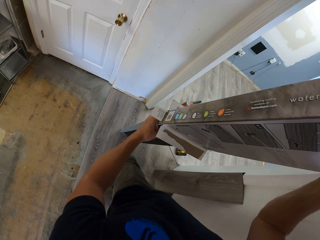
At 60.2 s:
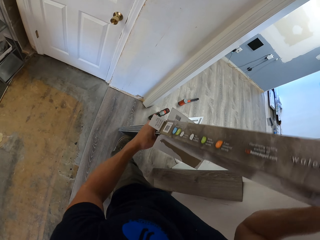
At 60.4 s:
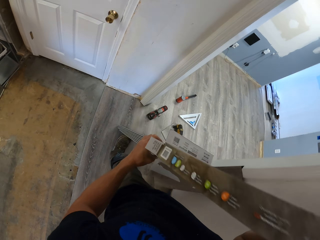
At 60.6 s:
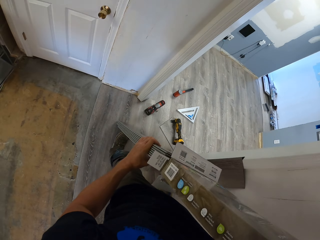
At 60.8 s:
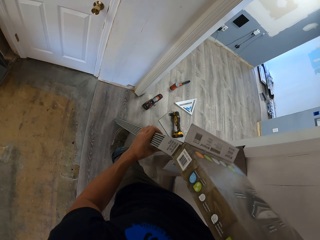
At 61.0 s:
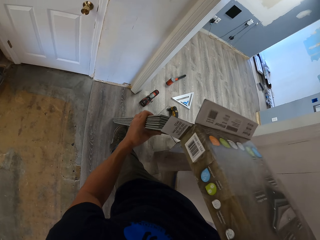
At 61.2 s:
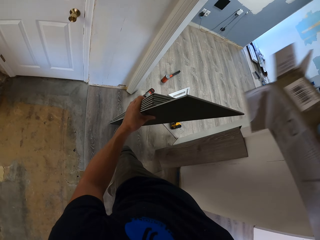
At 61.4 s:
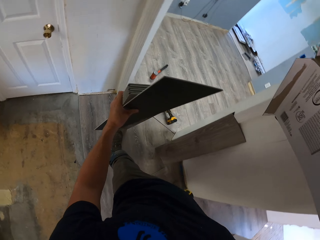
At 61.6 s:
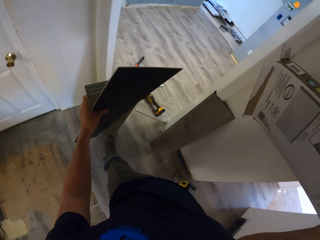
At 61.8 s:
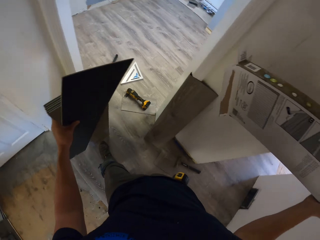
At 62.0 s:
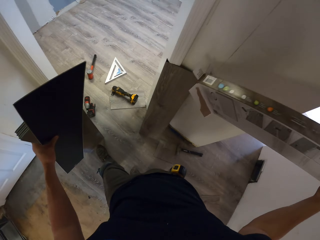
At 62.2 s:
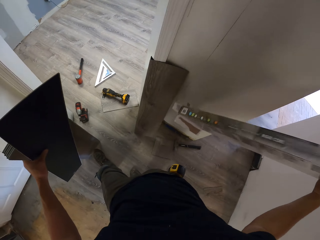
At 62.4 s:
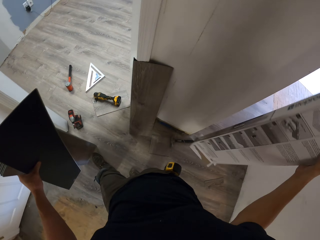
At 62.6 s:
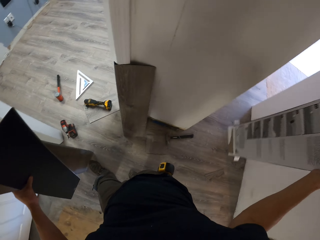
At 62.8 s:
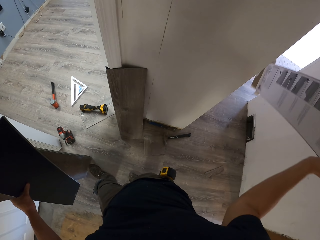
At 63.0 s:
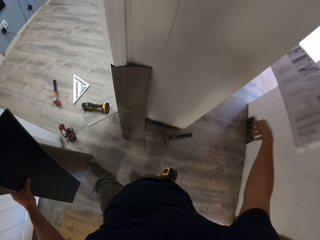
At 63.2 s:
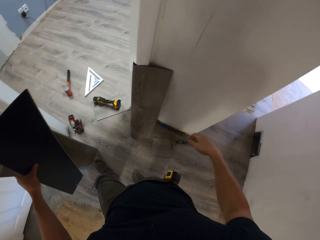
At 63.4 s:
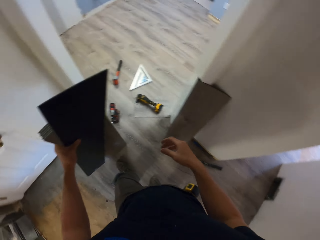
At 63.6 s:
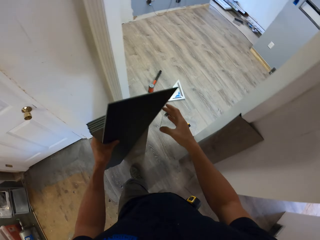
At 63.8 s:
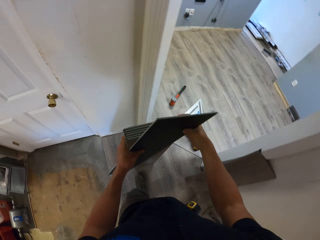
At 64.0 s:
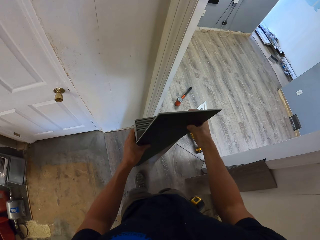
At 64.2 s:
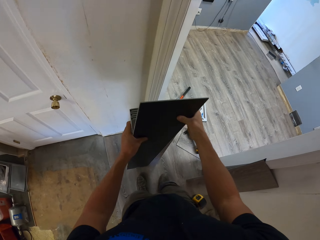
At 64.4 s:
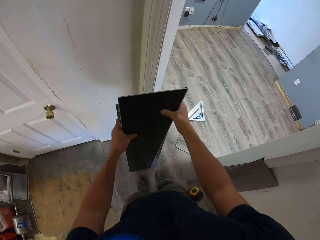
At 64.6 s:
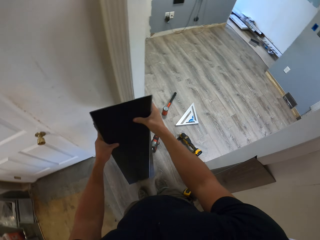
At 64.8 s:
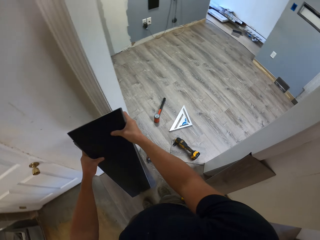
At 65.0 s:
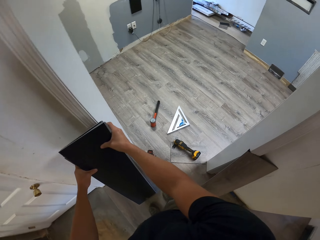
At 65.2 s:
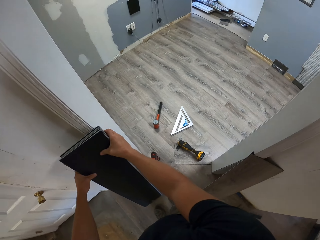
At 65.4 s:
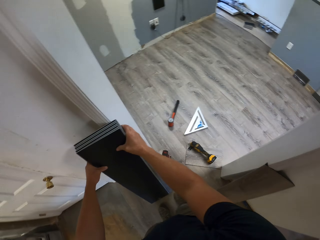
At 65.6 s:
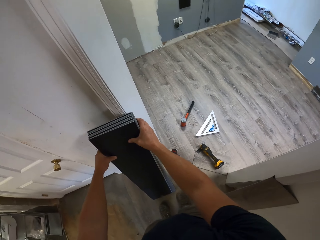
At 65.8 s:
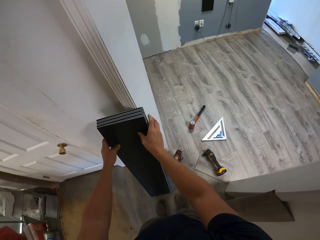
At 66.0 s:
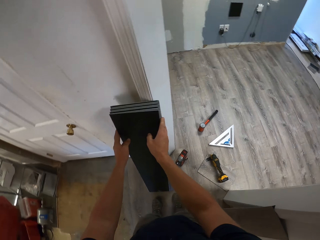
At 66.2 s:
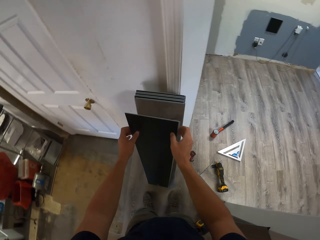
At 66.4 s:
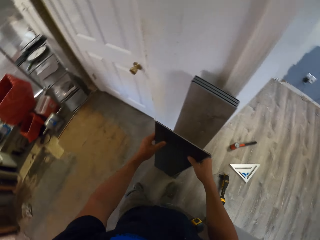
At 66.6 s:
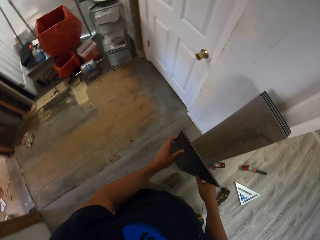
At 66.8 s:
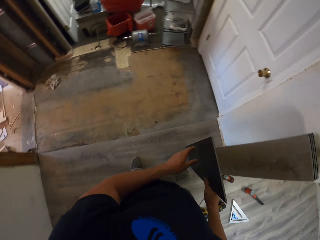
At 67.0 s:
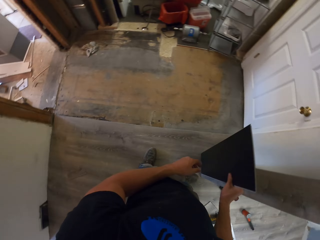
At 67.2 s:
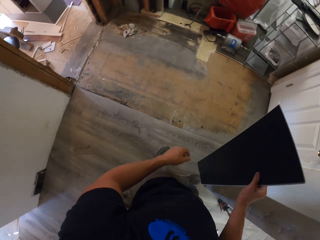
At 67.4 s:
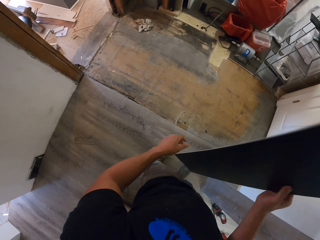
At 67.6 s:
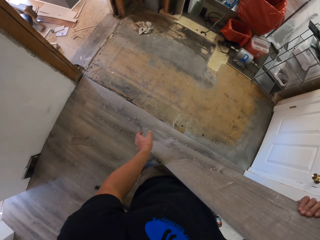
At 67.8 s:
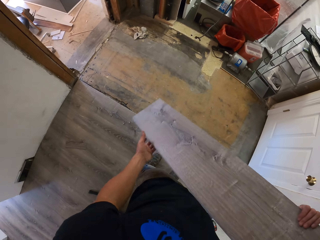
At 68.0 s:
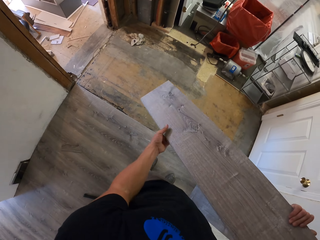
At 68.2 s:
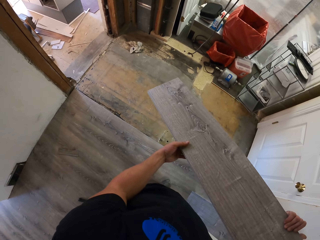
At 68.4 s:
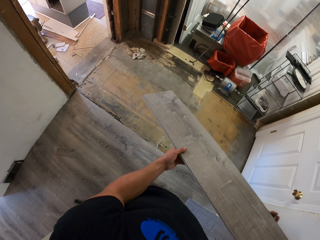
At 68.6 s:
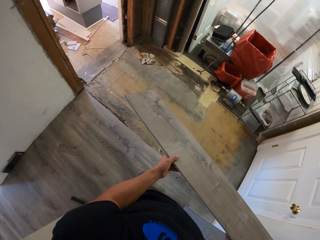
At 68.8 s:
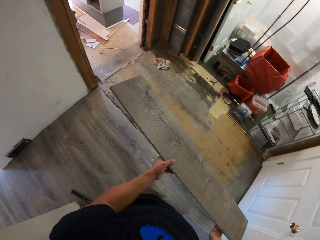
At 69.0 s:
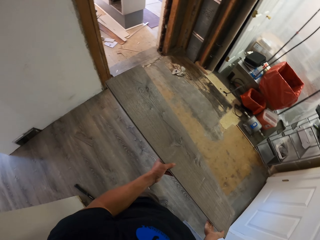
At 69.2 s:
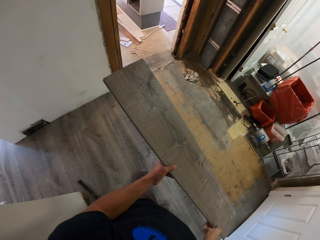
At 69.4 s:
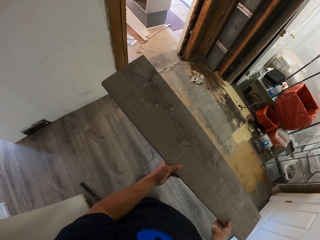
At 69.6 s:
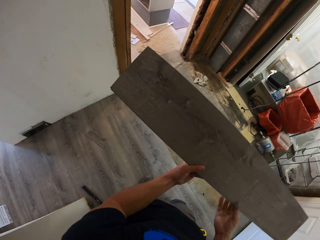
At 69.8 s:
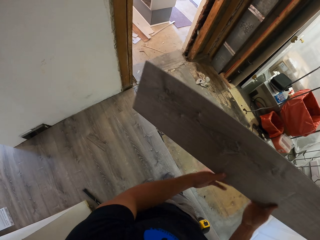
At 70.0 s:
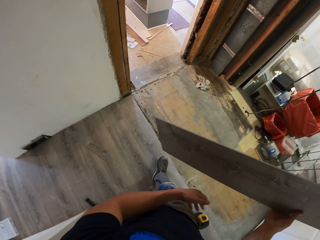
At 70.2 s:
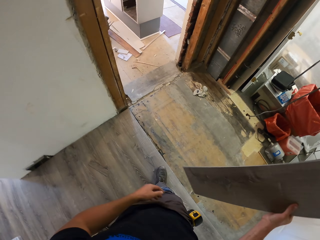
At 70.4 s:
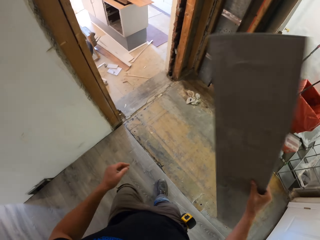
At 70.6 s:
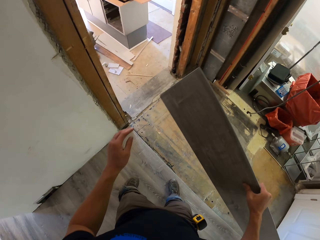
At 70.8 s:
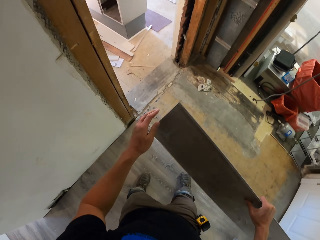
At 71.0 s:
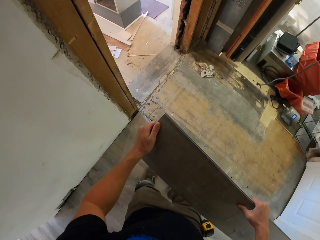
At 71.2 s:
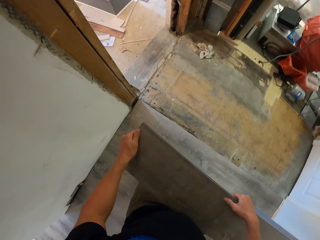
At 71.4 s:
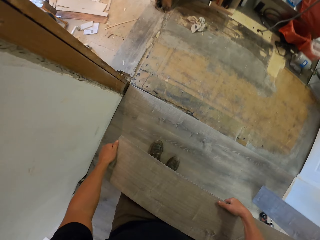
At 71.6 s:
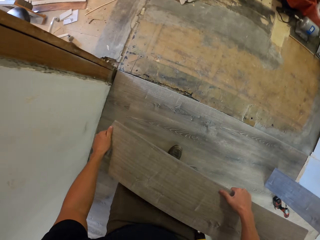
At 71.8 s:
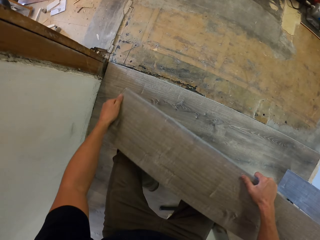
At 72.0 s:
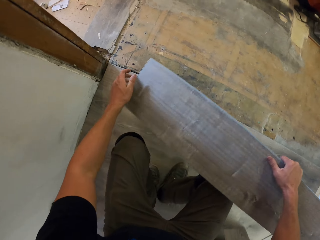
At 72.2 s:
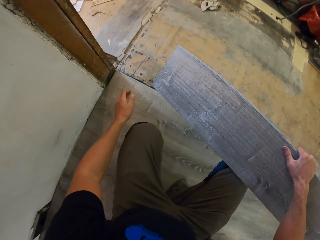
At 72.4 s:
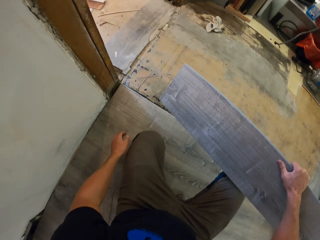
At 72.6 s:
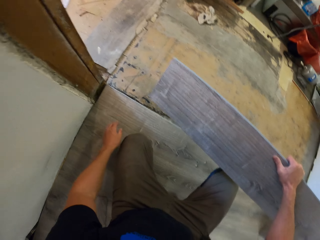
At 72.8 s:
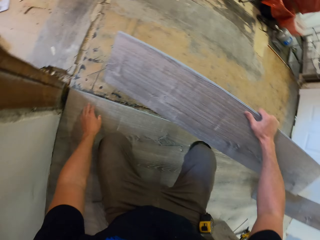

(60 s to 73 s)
The camera wearer throws the box on the floor. They hold the Beauflor vinyl flooring. They lay a sticker on the wall. They take the Beauflor vinyl flooring. They pick up the sticker. They look at the sticker.

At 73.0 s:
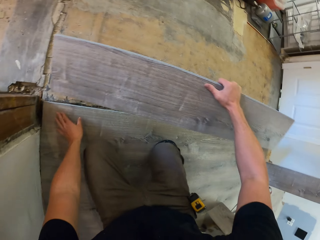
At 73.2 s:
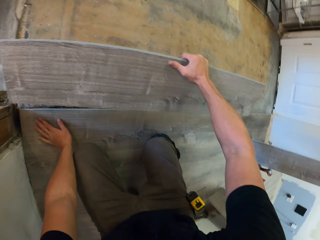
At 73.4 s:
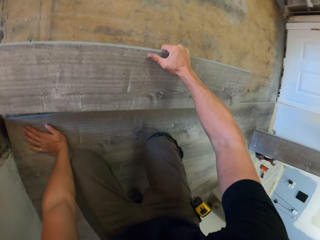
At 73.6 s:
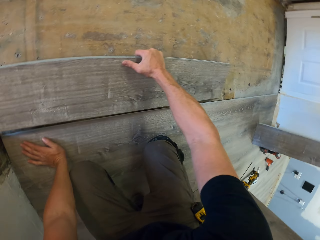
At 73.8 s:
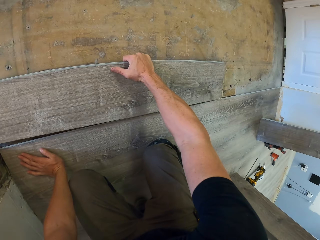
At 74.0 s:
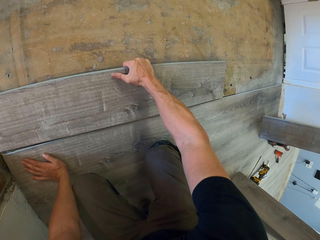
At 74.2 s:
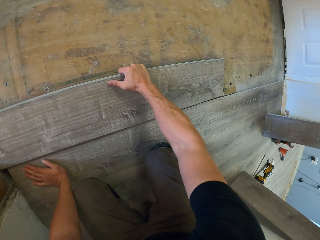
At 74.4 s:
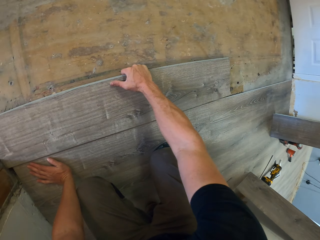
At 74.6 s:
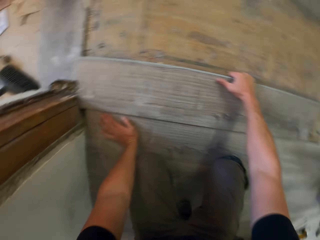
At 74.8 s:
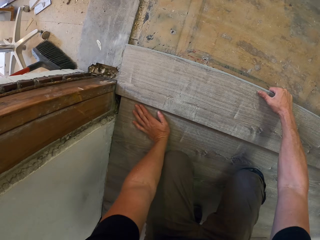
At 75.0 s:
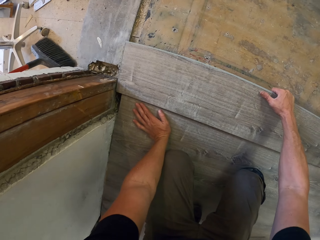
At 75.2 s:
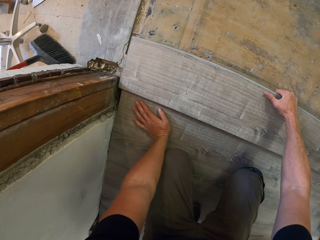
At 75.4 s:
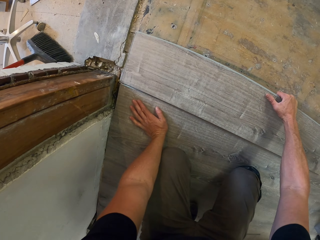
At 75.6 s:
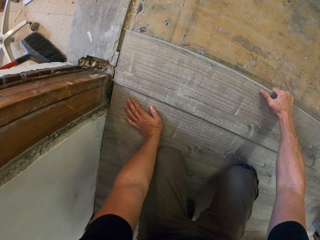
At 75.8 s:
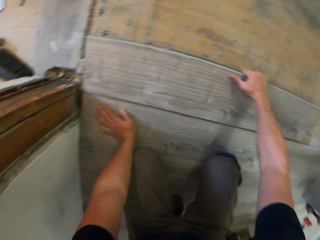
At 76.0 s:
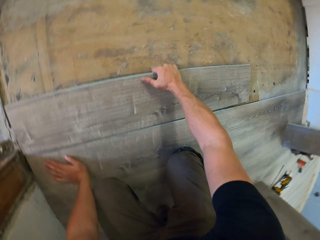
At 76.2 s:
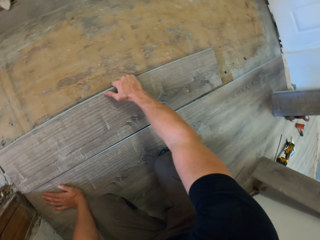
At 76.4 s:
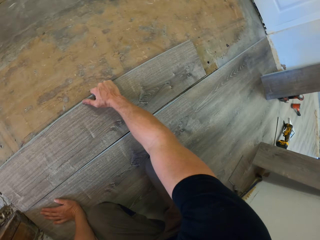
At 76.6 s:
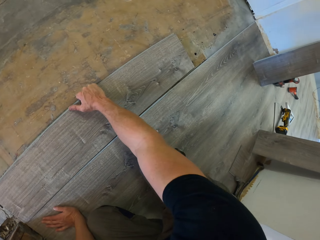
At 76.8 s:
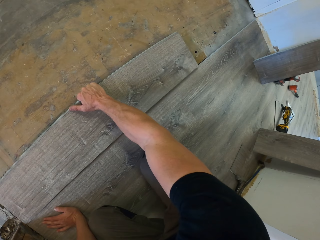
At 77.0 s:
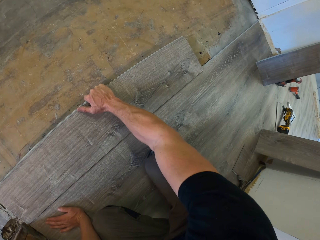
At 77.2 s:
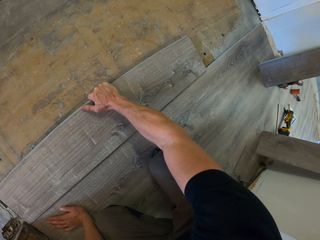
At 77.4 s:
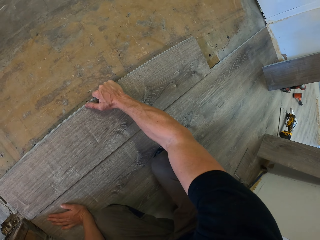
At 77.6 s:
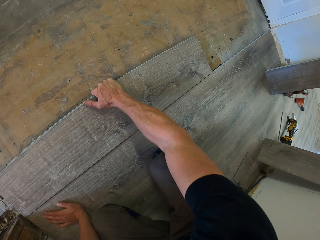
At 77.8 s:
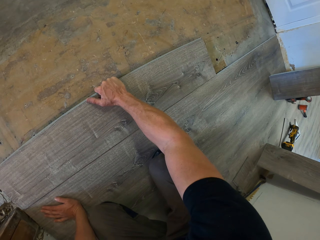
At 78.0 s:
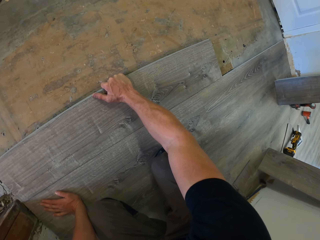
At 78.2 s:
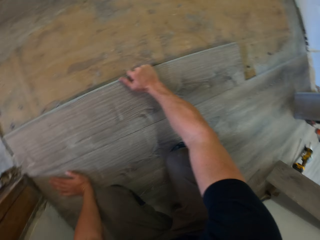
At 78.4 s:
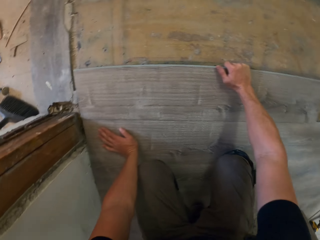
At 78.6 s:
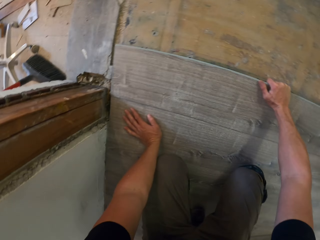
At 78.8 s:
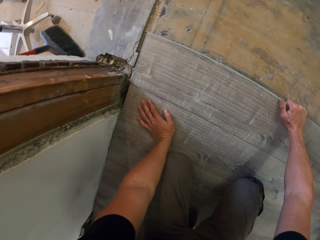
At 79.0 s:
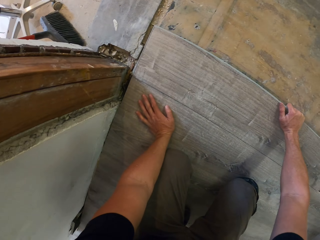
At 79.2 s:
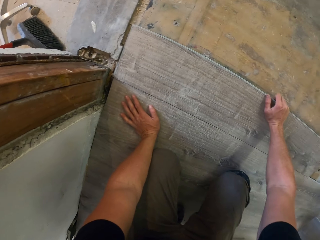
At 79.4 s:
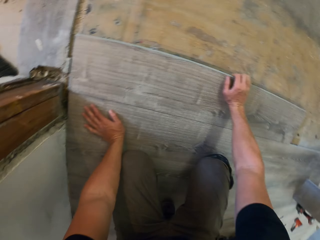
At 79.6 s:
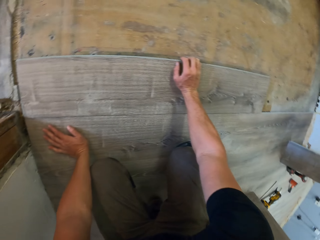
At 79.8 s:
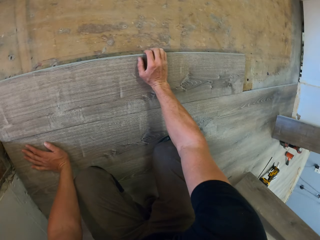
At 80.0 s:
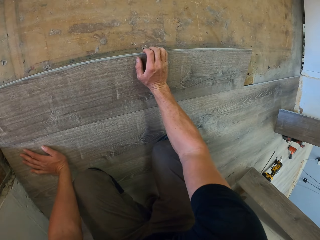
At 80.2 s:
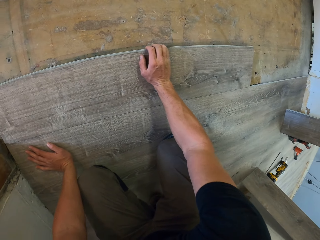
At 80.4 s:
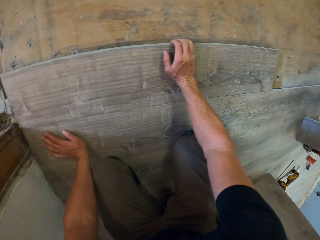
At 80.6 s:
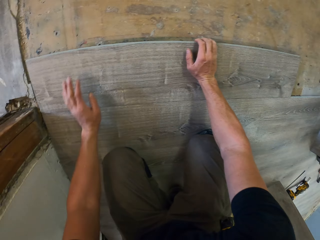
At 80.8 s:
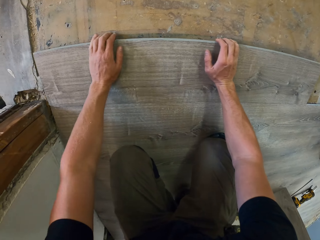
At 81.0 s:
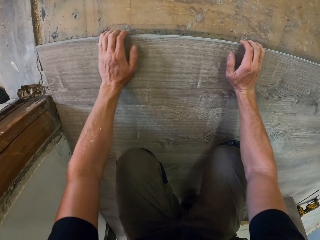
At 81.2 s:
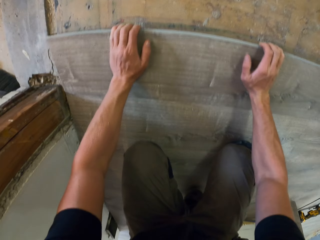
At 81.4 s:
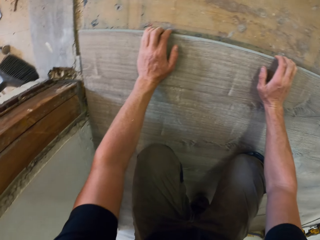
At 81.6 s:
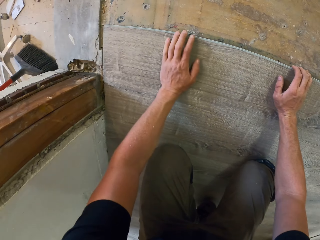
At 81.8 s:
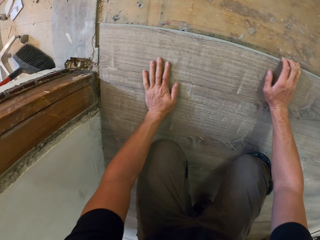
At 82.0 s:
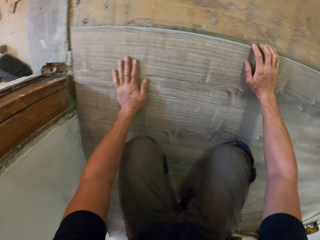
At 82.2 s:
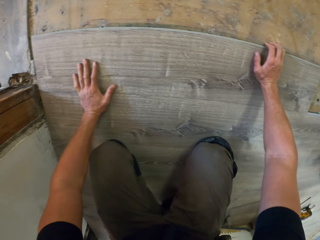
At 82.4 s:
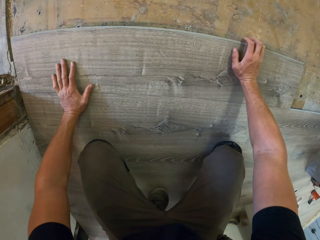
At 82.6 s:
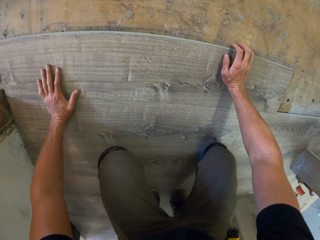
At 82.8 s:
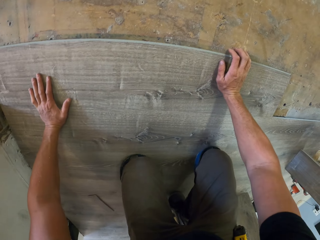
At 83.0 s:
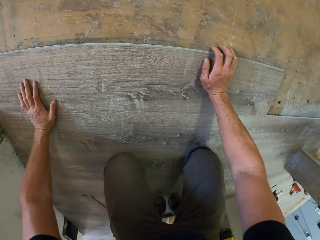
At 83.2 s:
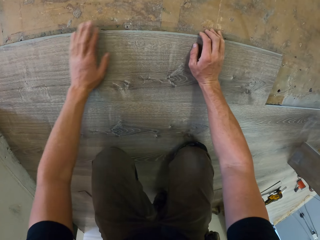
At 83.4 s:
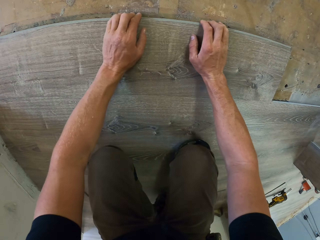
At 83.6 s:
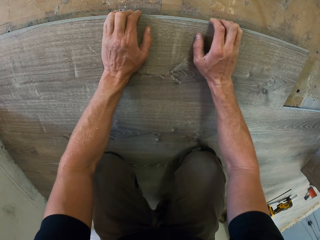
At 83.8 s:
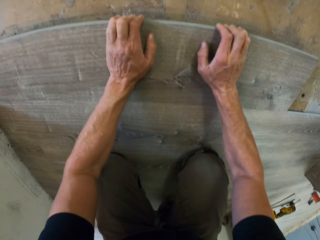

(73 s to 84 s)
The camera wearer puts the sticker on the floor. They install the Beauflor vinyl flooring.
